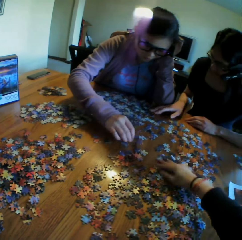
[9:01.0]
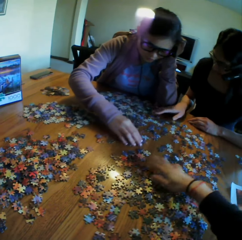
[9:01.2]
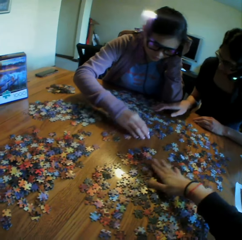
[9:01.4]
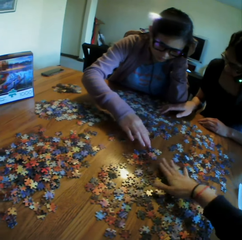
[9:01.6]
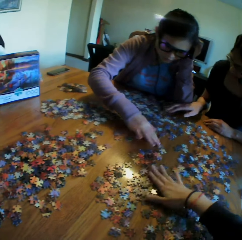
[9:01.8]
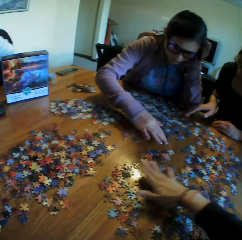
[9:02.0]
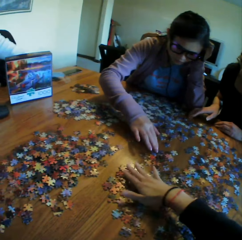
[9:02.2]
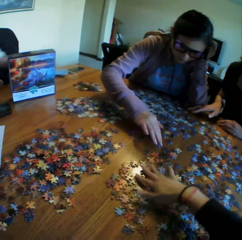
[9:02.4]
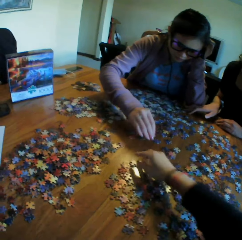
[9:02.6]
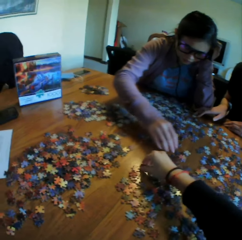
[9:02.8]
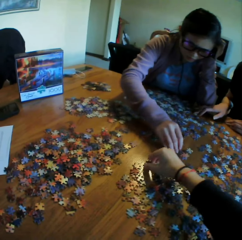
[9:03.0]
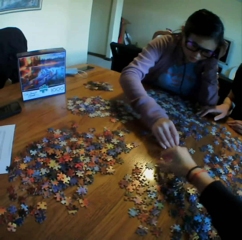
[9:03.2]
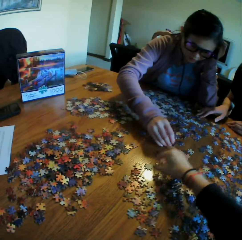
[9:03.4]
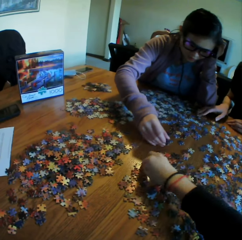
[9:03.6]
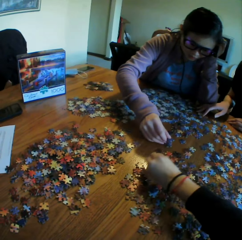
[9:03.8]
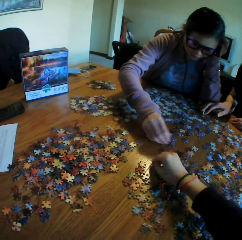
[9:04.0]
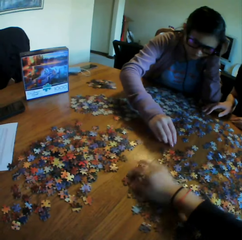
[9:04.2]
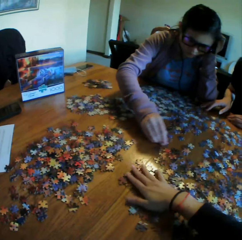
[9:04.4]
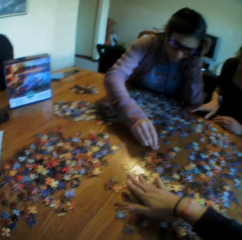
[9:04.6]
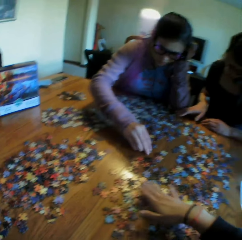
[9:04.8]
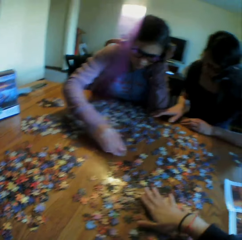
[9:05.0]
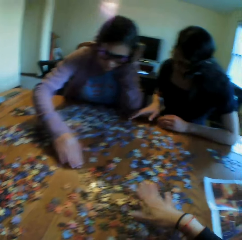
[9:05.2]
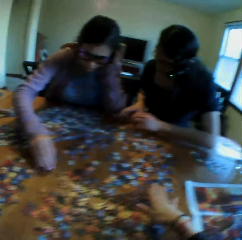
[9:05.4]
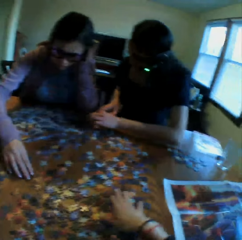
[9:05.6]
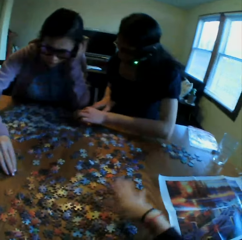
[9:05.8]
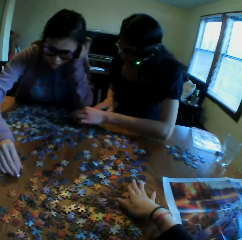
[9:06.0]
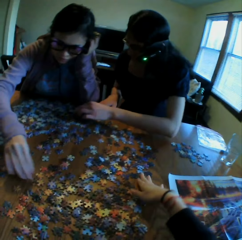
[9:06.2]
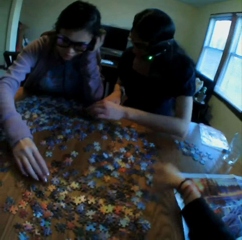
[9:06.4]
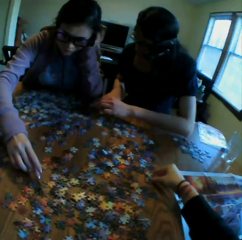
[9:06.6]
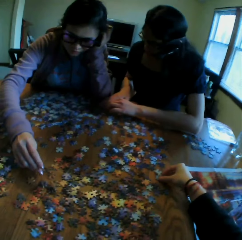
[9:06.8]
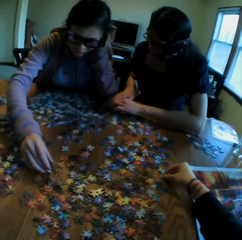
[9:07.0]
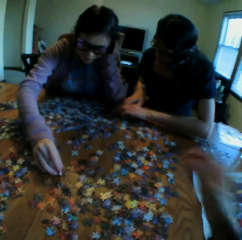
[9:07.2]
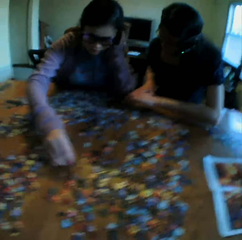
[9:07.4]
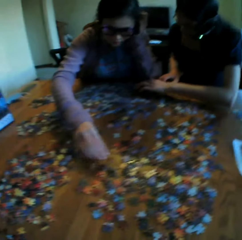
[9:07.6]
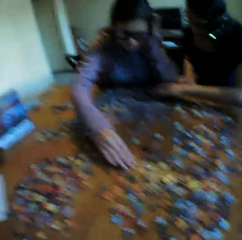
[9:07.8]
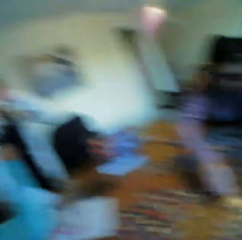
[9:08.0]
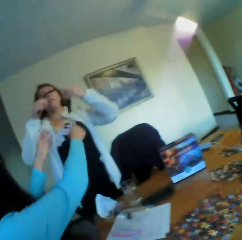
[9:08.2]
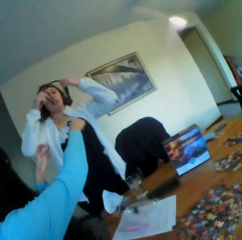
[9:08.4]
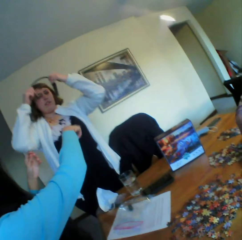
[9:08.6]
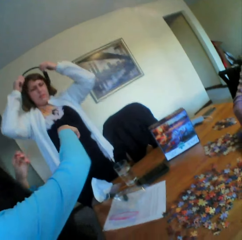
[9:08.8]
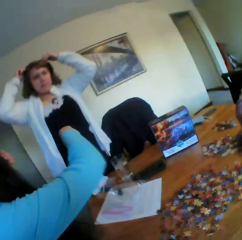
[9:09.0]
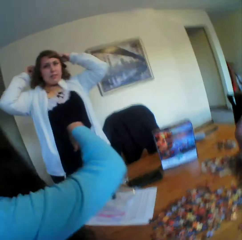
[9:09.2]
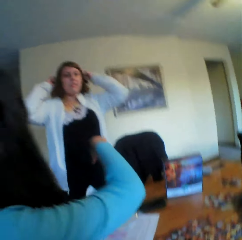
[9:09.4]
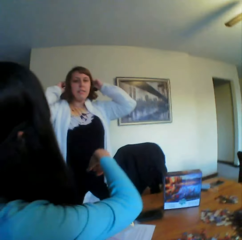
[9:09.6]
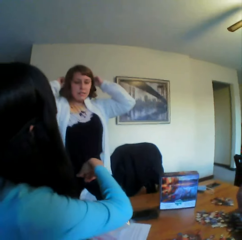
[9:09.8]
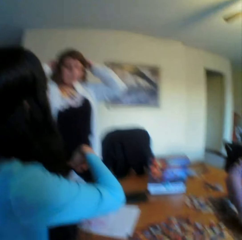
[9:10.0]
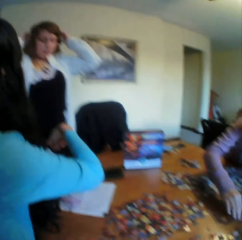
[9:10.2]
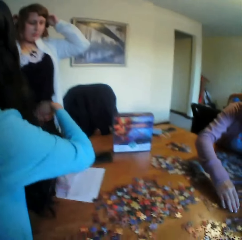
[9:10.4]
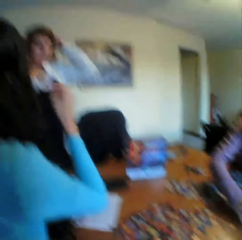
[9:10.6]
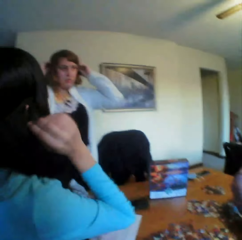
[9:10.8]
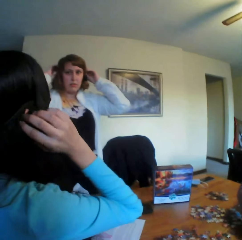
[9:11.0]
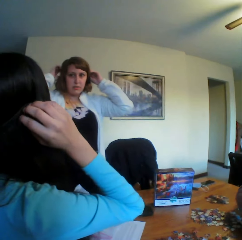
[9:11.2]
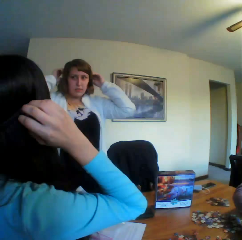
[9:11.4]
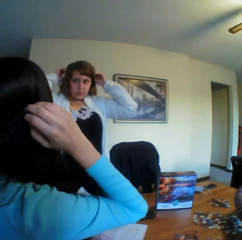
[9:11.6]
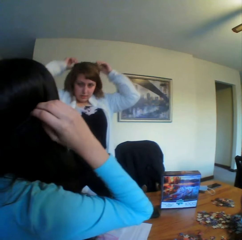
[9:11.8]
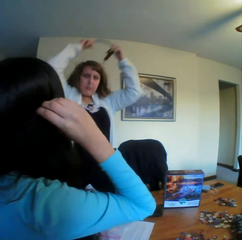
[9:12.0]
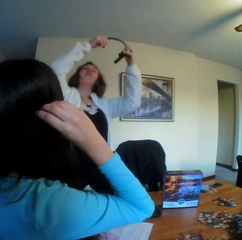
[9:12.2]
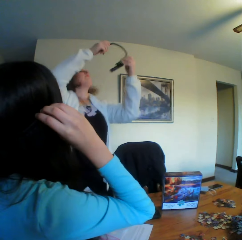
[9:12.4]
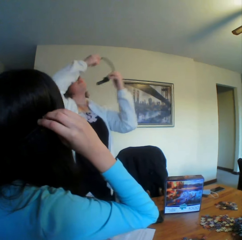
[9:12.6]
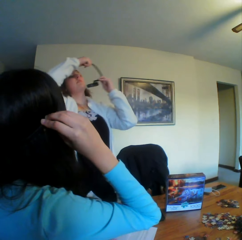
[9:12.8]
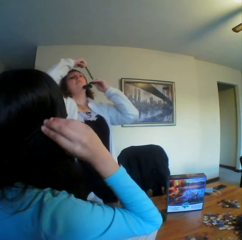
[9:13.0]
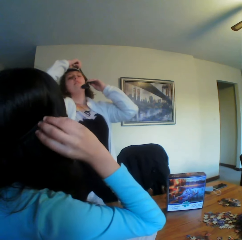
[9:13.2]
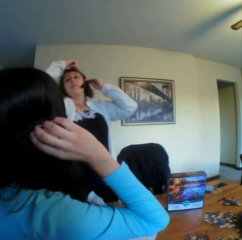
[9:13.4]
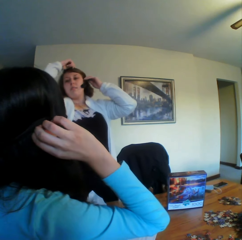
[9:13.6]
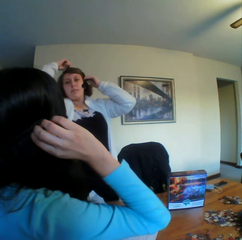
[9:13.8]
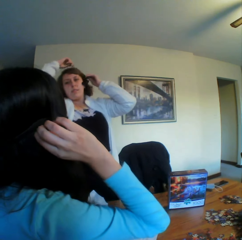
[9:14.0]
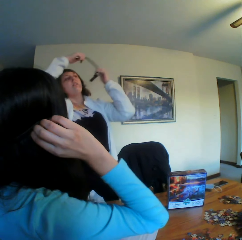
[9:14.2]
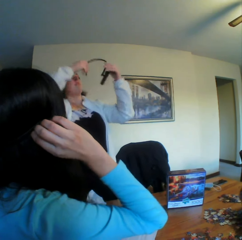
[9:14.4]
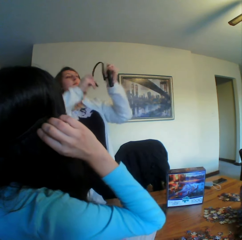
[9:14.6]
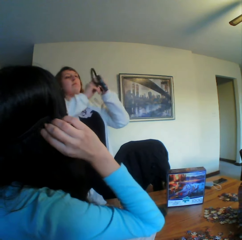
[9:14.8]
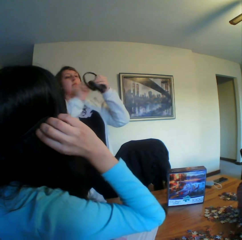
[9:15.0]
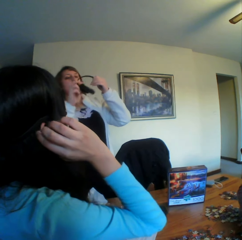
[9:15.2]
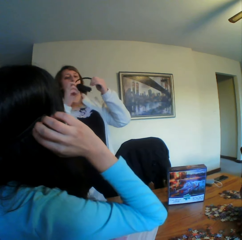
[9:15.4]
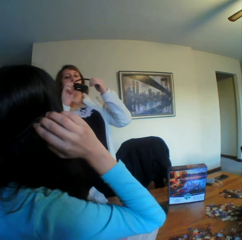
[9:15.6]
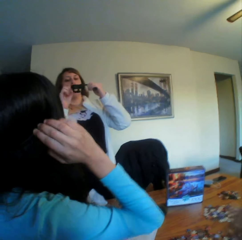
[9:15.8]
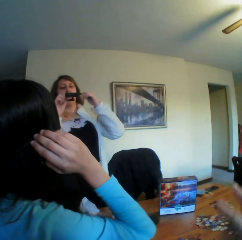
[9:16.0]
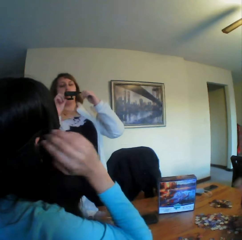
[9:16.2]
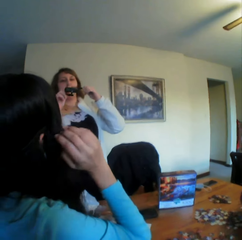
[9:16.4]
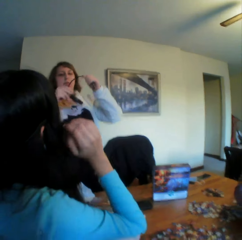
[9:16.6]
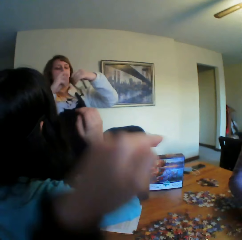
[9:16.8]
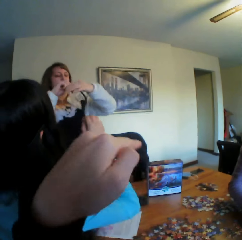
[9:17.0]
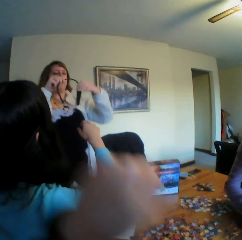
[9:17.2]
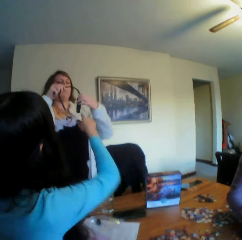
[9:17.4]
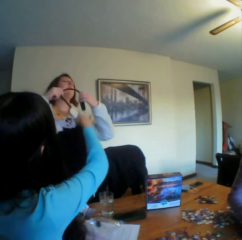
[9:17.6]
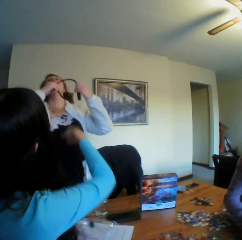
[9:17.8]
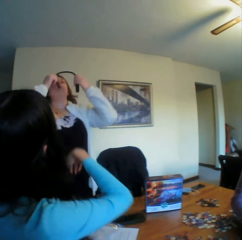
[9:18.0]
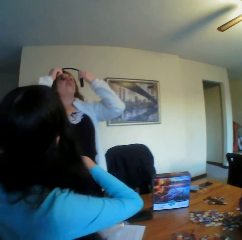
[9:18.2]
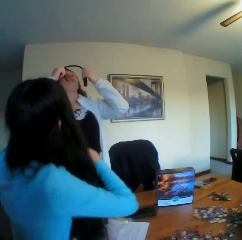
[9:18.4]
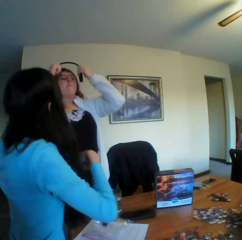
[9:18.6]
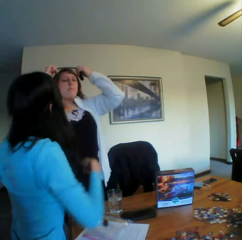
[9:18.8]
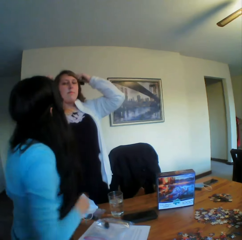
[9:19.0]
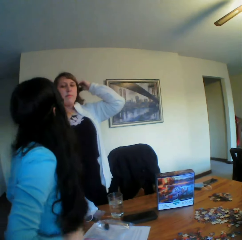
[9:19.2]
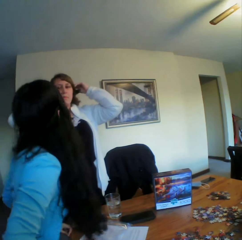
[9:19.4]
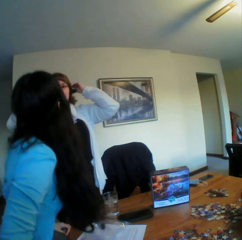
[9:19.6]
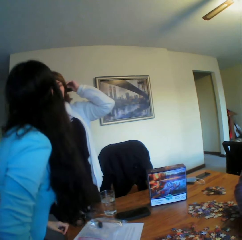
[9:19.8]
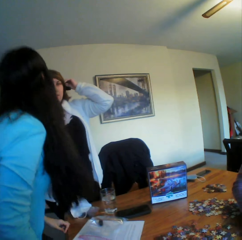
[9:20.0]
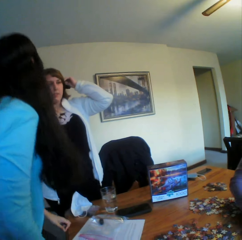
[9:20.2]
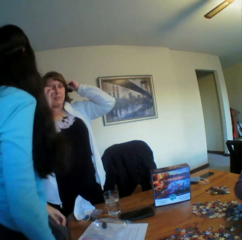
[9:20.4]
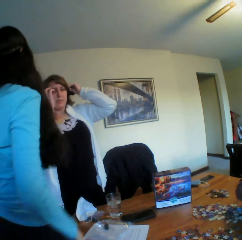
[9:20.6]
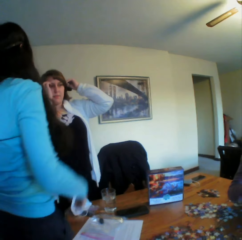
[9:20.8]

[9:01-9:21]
The camera wearer spreads the puzzles. They touch the puzzles. They touch the camera. They look at a woman. A lady talks to another lady. The camera wearer talks to the woman. They point at the woman.

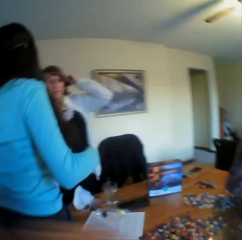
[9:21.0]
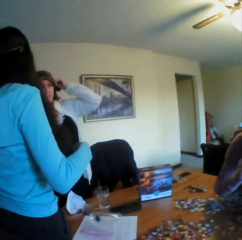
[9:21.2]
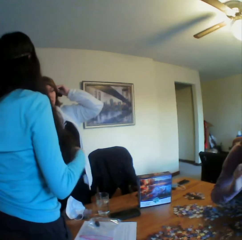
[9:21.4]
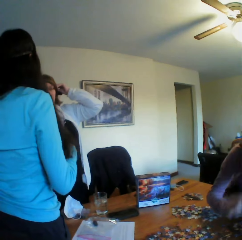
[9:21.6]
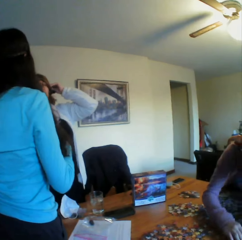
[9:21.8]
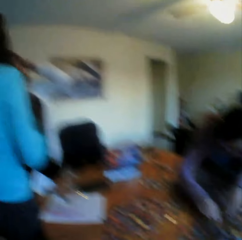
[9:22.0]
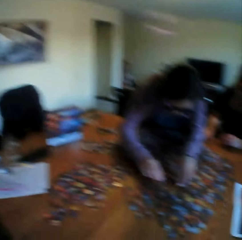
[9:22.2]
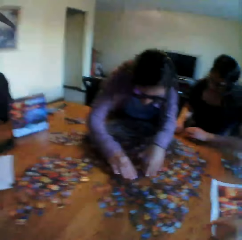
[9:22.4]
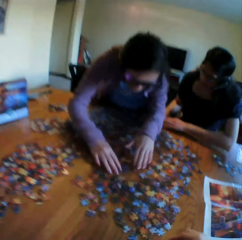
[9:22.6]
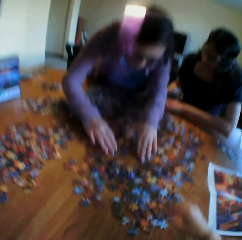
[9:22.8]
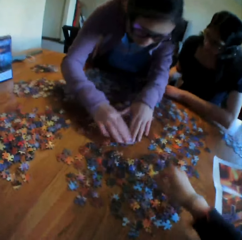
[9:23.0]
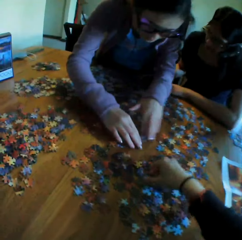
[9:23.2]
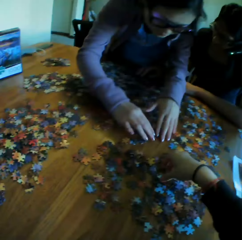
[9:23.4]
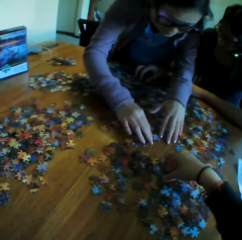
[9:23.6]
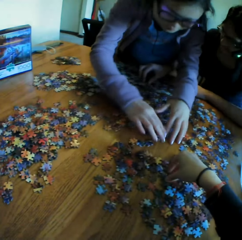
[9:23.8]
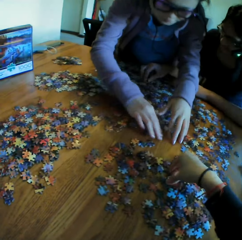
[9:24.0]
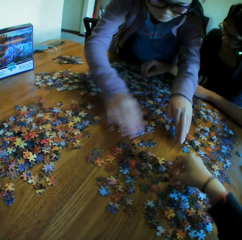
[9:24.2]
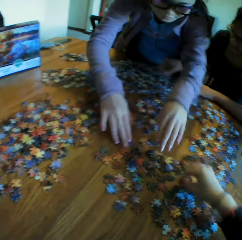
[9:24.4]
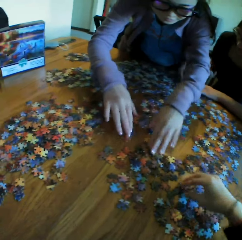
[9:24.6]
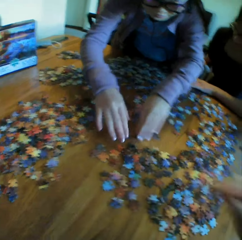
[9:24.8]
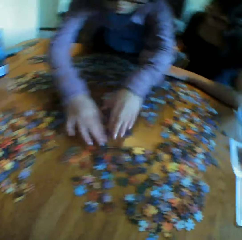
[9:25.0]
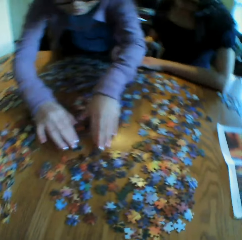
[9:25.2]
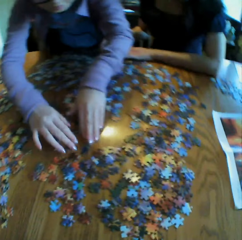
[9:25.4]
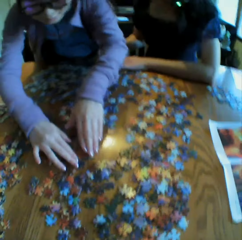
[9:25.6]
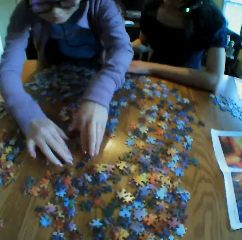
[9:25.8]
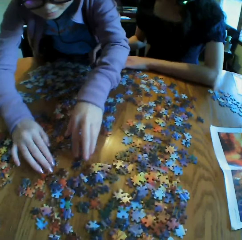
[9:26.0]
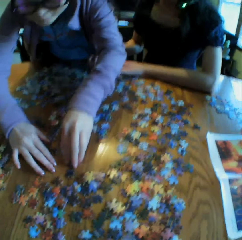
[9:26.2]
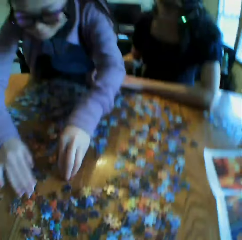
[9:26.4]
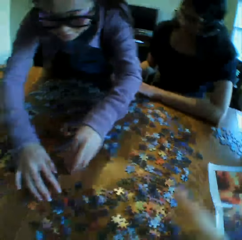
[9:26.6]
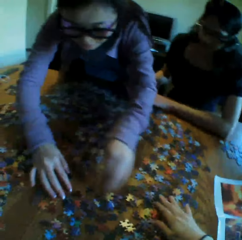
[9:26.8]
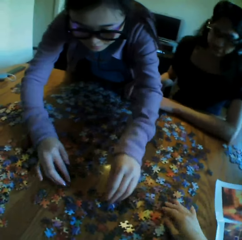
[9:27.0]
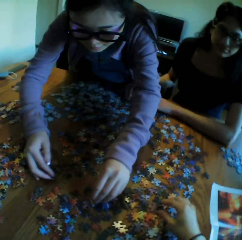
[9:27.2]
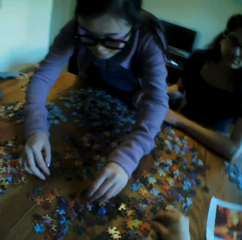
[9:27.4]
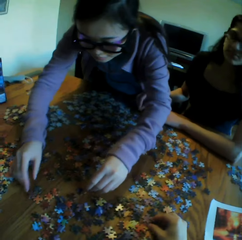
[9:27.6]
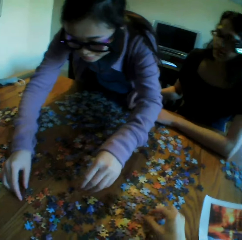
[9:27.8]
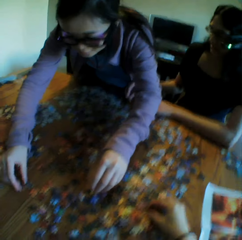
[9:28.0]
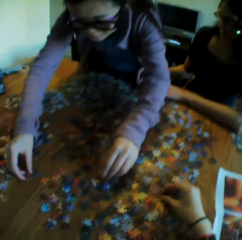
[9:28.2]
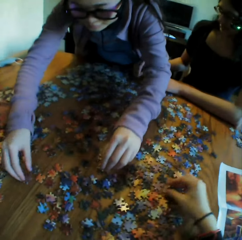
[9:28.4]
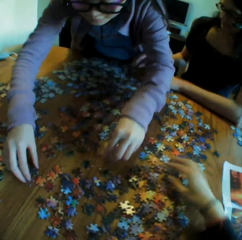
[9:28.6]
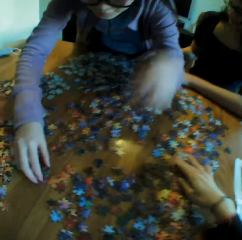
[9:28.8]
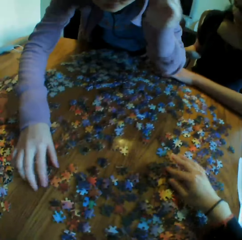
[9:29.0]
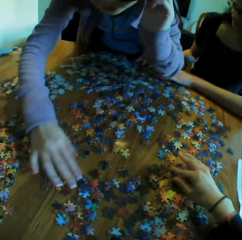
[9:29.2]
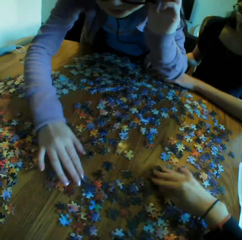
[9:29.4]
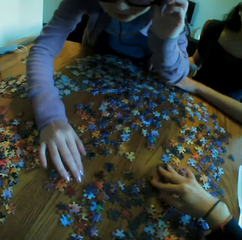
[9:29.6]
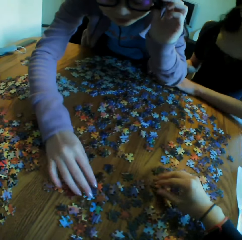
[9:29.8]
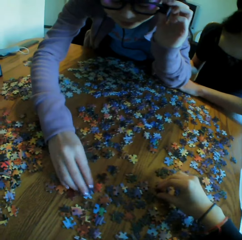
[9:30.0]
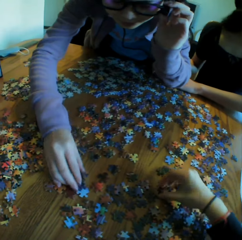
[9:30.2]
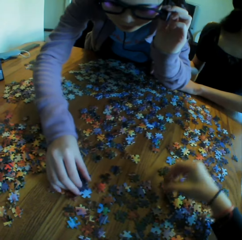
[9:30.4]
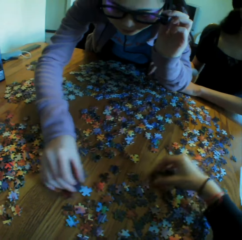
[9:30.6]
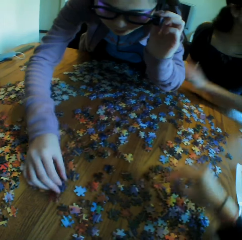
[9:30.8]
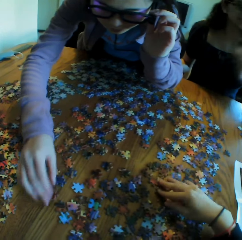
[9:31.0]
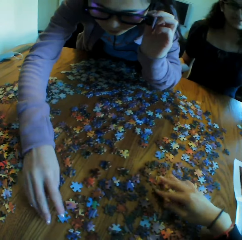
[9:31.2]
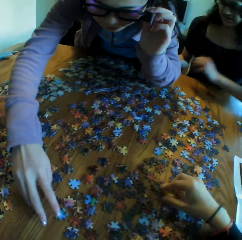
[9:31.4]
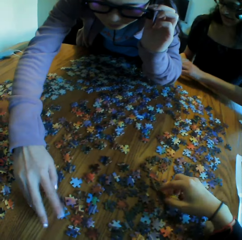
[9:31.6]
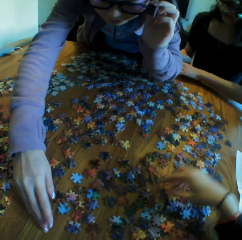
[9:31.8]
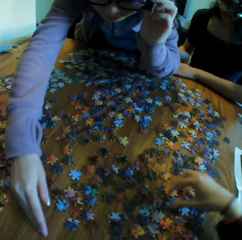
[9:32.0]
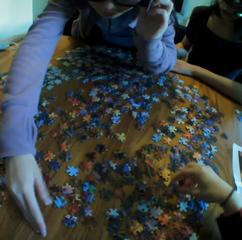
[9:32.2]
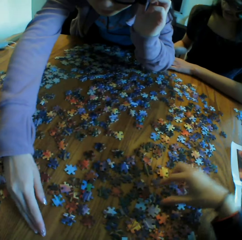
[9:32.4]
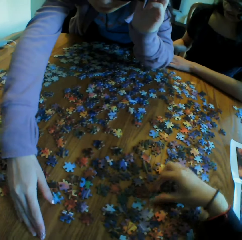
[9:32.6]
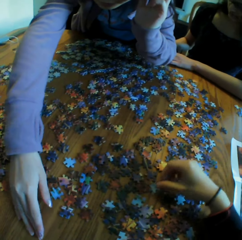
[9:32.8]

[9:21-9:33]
The camera wearer looks at the puzzle on the table. They pick a puzzle on the table. They arrange the jigsaw clipart with a lady. They move the left hand. They converse with the colleagues. The lady arranges the jigsaw clipart. The camera wearer touches the puzzles on the table. They arrange the jigsaw clipart with the lady. The lady touches the puzzles on the table.
